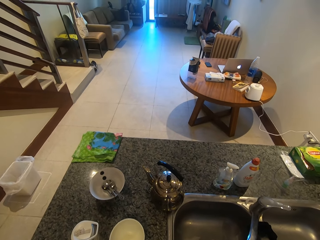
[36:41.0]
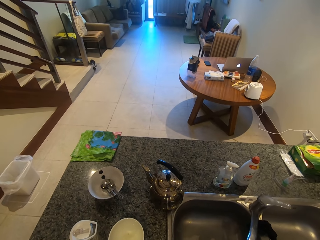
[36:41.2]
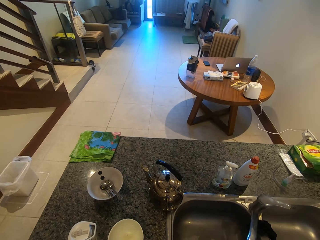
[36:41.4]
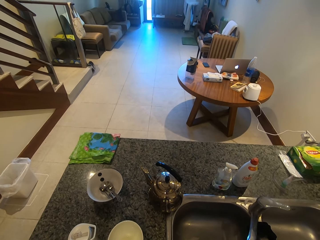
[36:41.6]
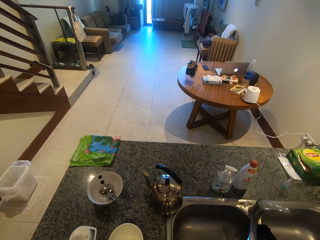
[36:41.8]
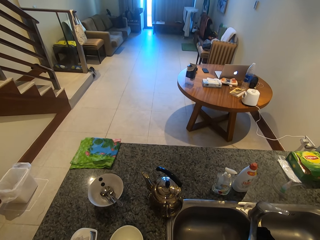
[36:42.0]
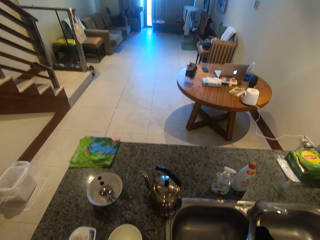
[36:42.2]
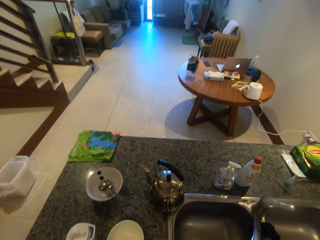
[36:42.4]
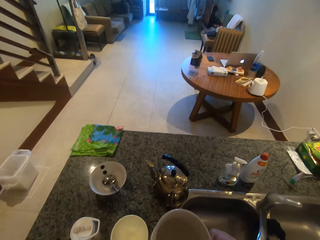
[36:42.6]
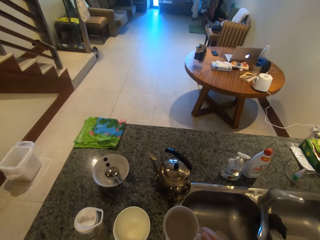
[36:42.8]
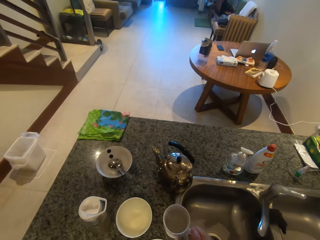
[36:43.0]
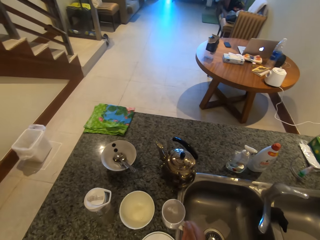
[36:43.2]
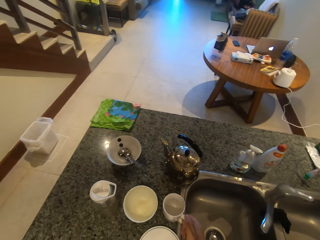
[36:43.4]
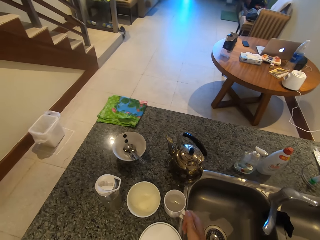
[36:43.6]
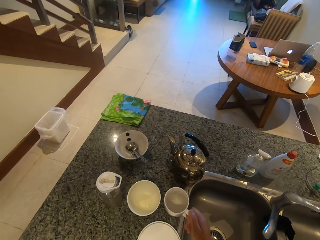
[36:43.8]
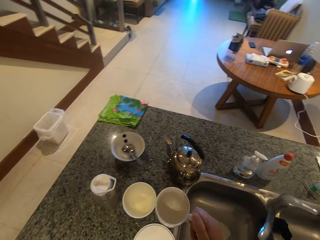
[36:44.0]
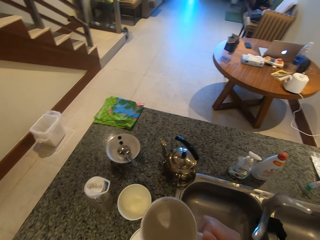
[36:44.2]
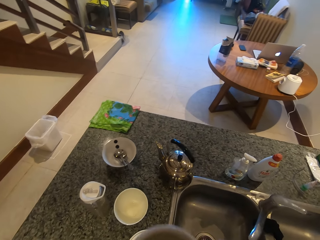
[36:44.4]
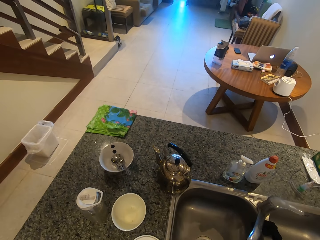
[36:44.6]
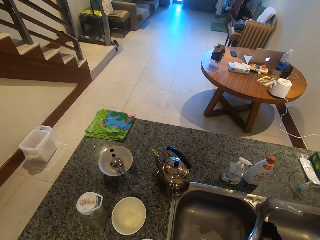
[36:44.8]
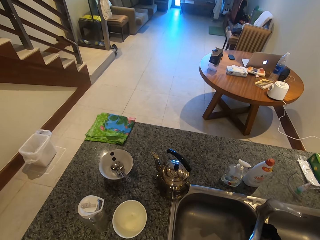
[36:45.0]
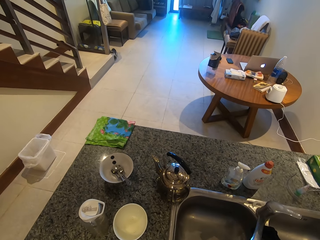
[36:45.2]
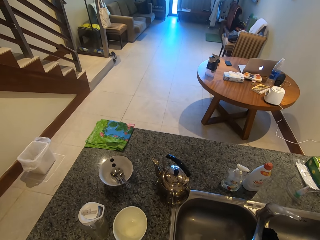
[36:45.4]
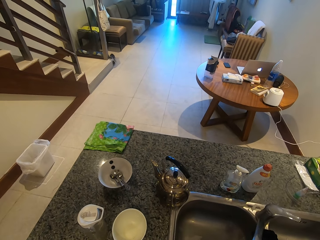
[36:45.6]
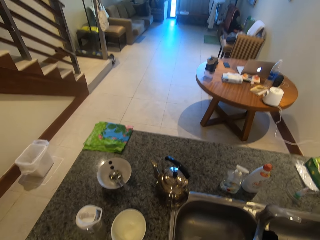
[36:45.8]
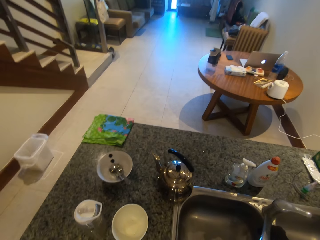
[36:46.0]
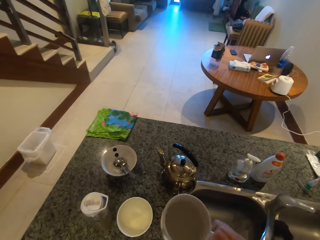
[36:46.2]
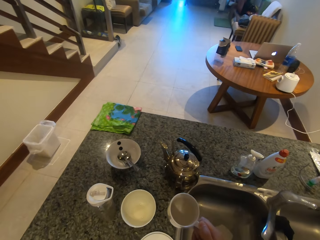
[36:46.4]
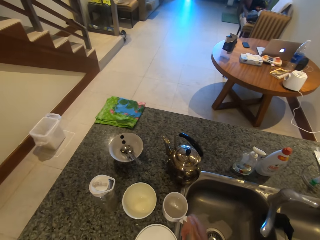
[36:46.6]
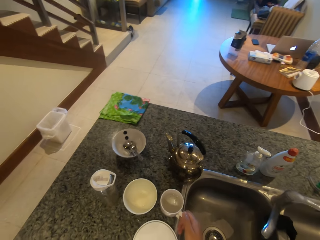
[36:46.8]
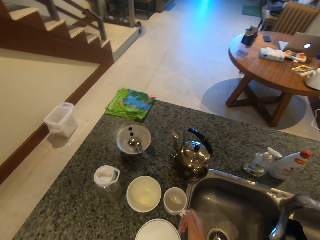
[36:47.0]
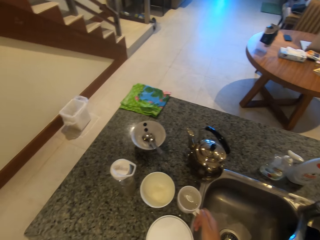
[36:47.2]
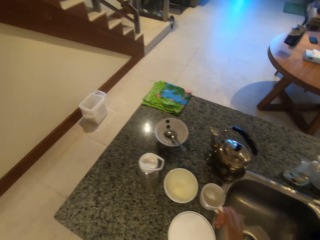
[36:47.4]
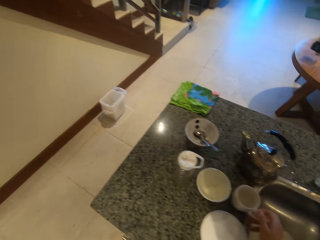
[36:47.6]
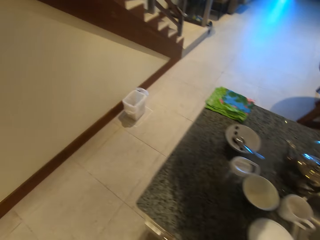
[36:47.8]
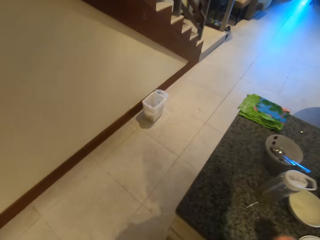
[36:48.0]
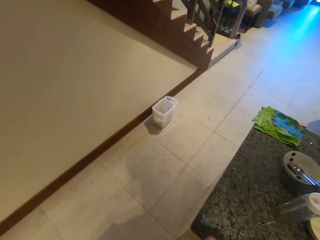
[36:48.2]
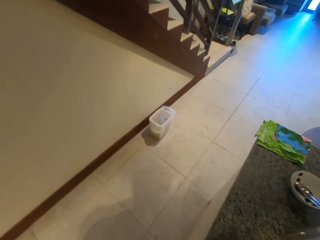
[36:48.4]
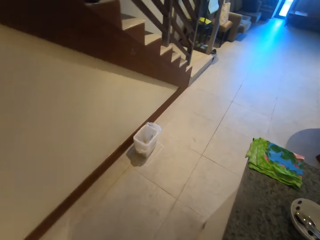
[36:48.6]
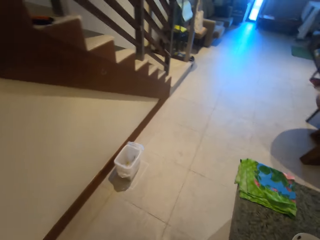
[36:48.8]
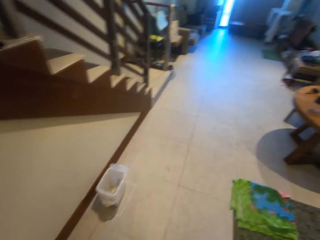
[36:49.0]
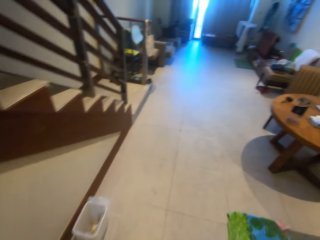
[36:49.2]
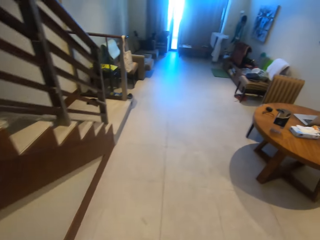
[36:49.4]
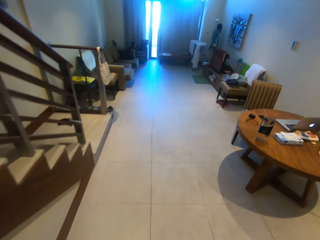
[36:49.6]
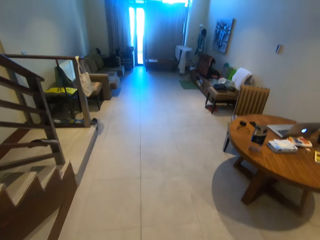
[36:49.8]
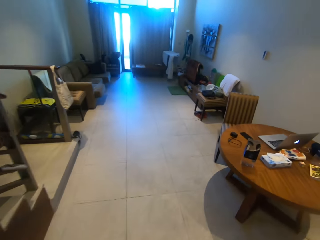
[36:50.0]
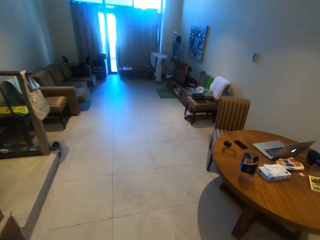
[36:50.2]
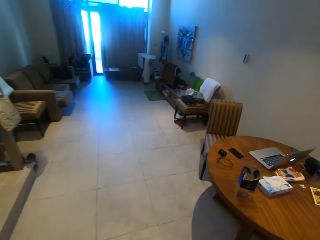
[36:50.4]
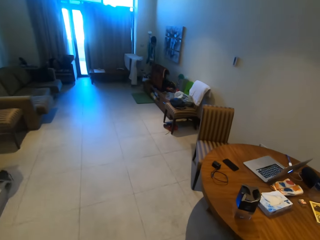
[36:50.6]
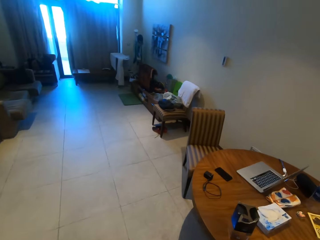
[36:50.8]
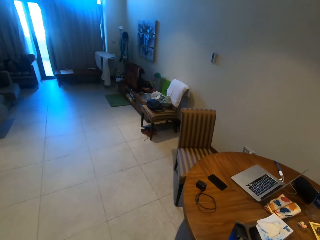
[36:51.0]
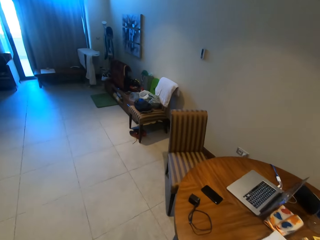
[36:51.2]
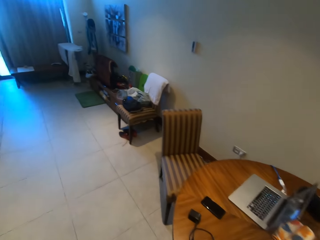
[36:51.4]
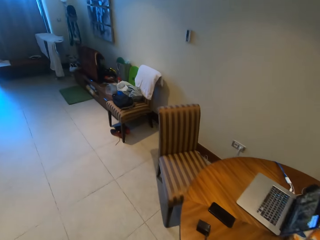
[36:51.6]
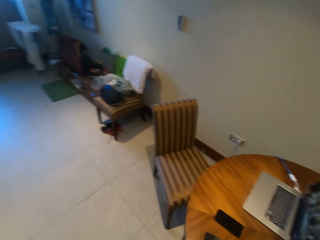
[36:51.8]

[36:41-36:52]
The camera wearer puts the cup on the counter. They pick up the cup. They drink water. They put the cup on the counter. They walk around.

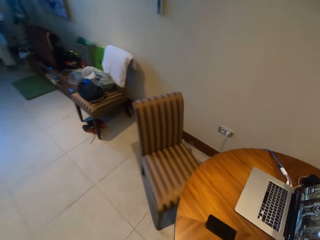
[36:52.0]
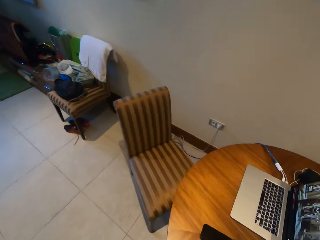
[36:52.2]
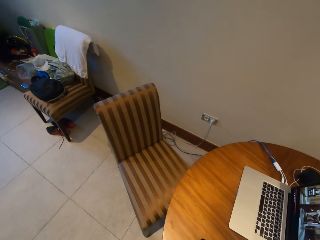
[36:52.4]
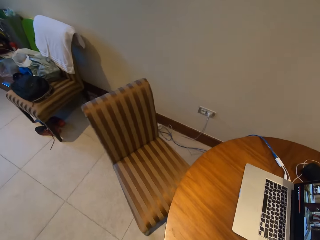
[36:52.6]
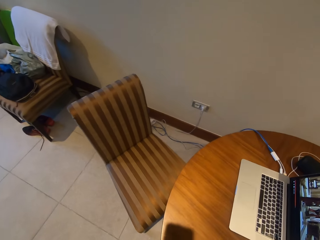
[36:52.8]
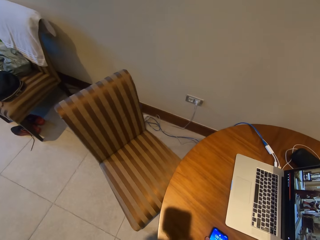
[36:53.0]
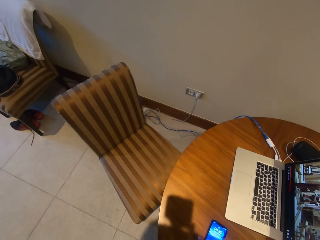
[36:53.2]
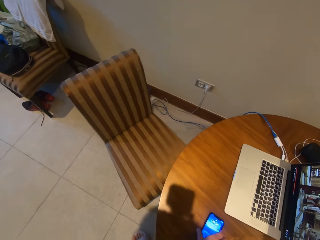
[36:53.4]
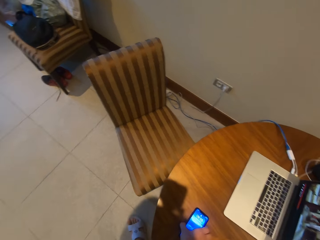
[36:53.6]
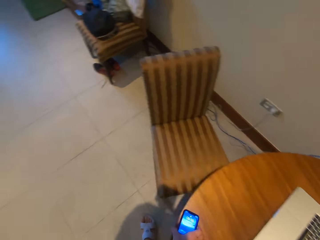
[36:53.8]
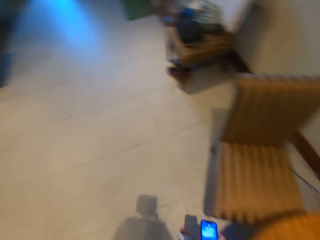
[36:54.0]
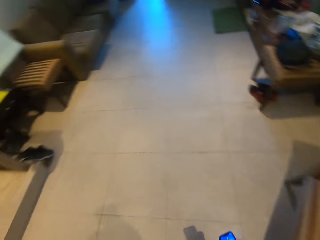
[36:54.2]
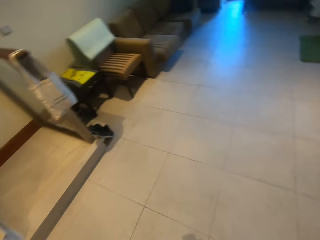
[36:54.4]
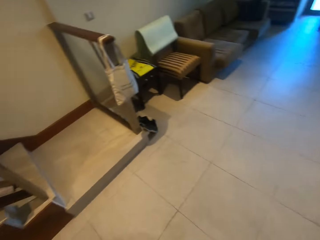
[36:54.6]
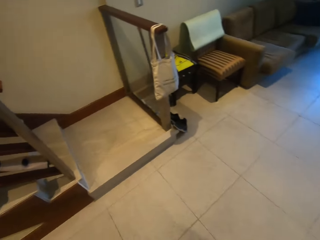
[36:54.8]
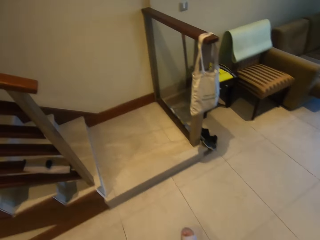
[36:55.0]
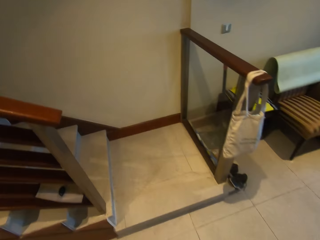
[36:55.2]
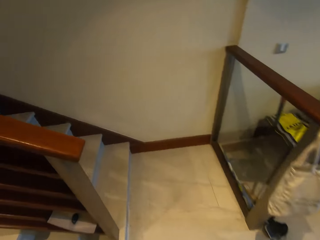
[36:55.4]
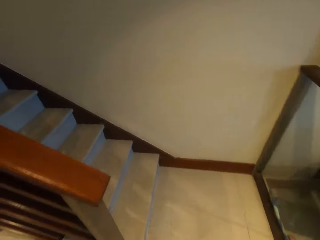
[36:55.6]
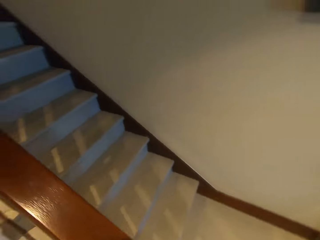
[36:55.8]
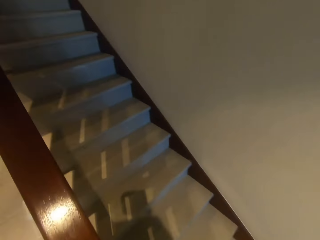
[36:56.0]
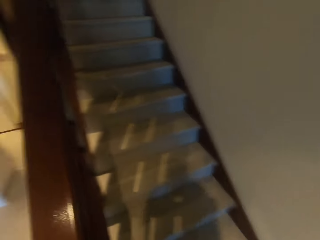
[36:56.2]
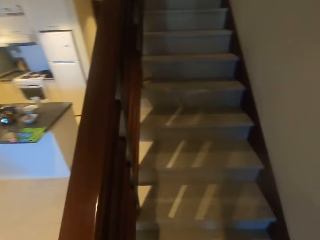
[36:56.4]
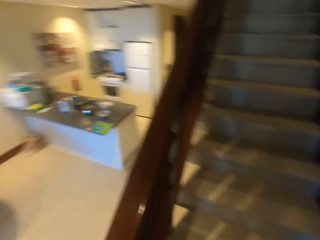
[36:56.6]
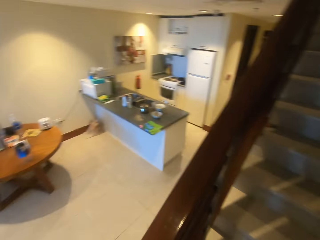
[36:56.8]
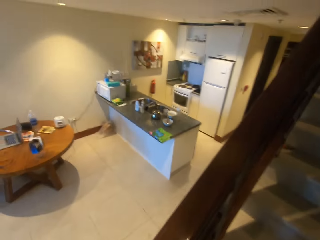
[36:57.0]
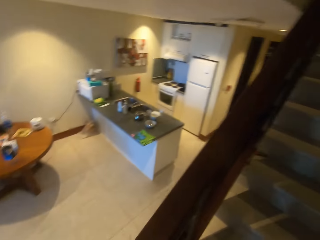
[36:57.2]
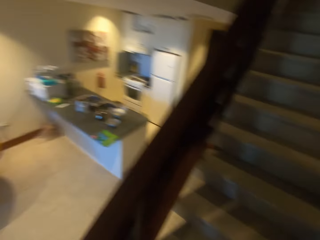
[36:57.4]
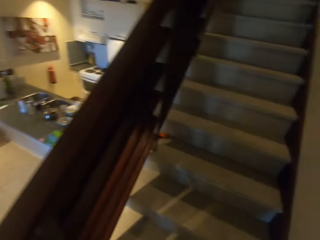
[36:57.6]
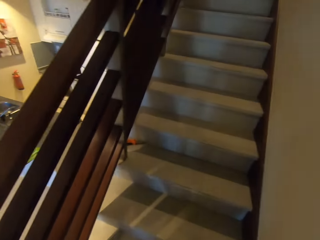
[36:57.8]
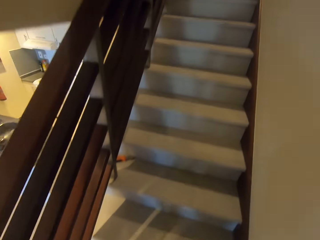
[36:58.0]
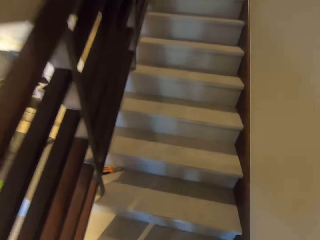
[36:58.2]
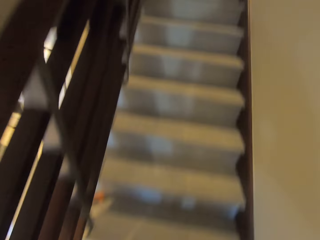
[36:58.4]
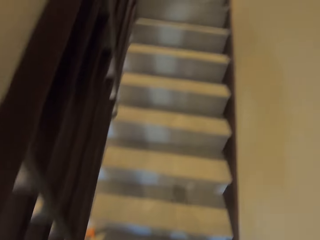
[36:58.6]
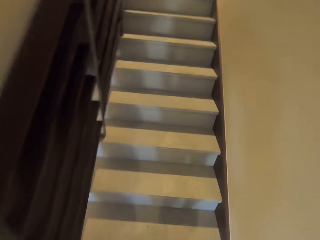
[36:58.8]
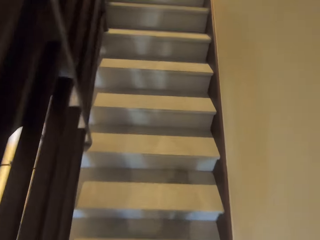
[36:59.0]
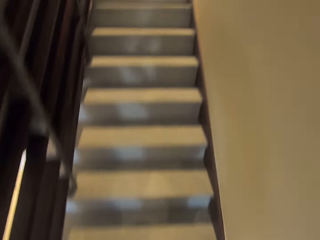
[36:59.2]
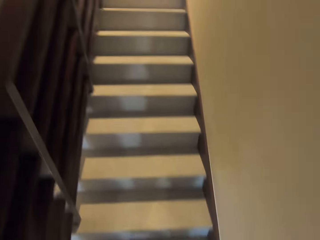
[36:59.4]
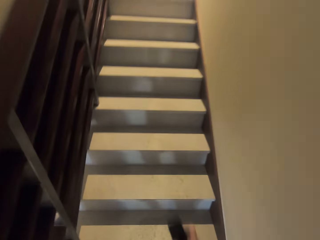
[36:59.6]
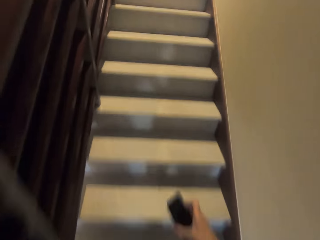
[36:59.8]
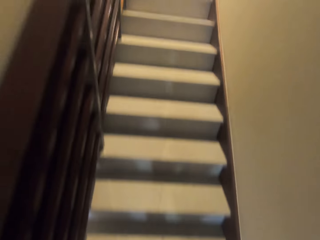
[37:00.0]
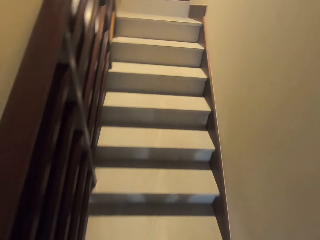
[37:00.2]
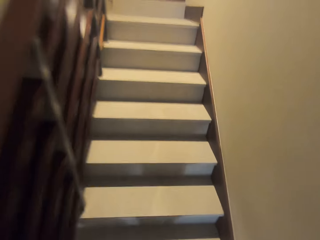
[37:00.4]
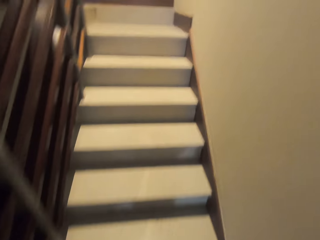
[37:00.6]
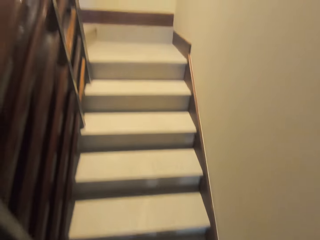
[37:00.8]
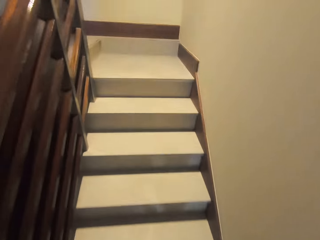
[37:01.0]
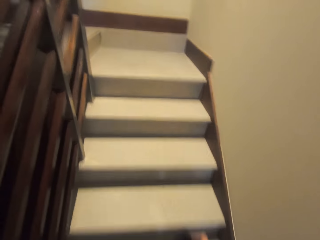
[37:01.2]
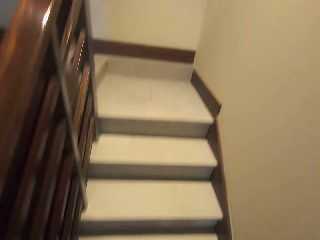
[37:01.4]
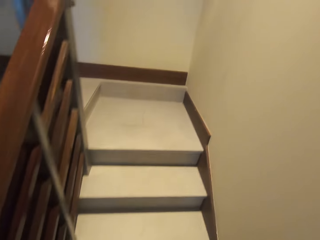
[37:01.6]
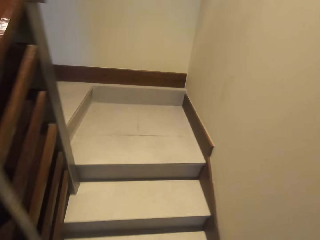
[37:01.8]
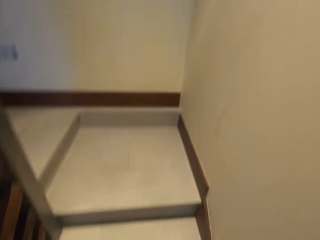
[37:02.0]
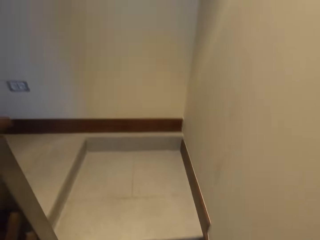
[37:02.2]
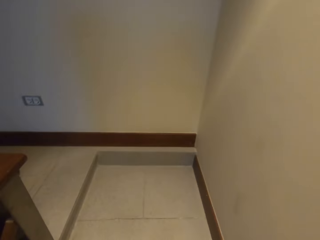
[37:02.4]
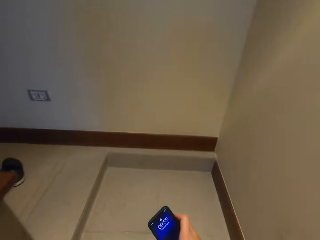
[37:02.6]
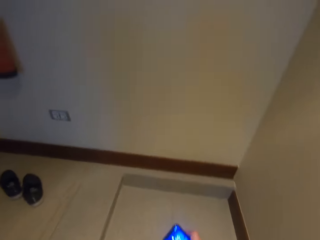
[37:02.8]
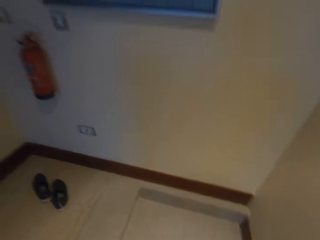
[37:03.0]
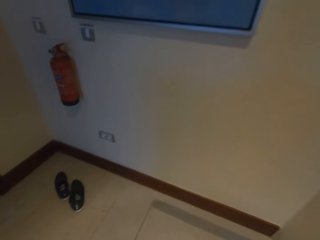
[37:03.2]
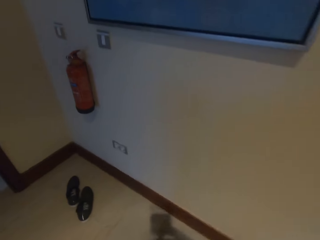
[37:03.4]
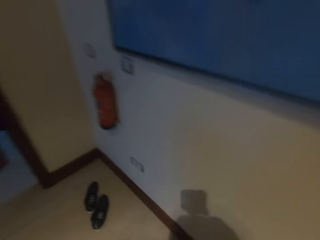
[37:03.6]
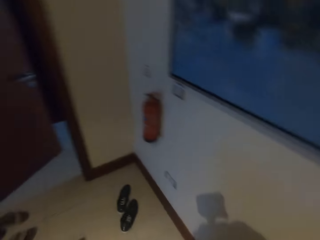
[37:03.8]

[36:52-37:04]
The camera wearer presses the phone. They pick up the phone. They walk around. They go up the stairs.
